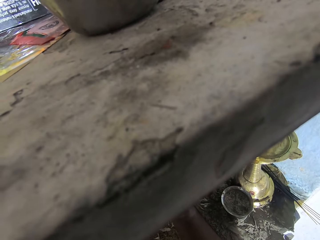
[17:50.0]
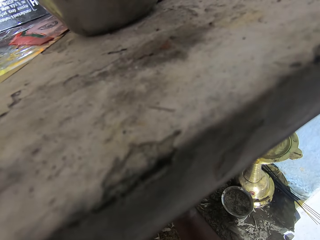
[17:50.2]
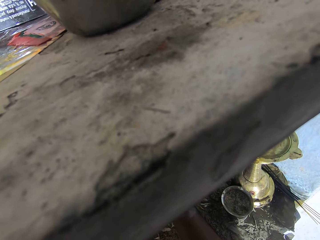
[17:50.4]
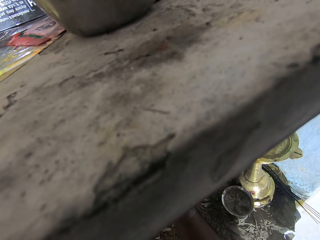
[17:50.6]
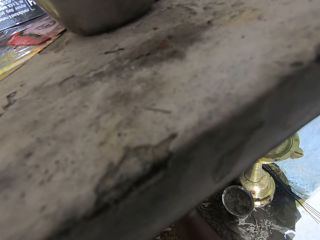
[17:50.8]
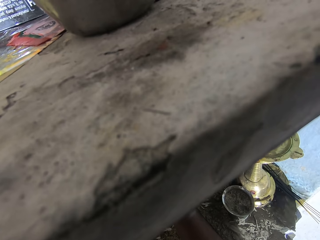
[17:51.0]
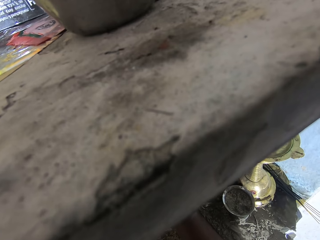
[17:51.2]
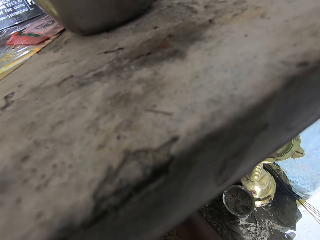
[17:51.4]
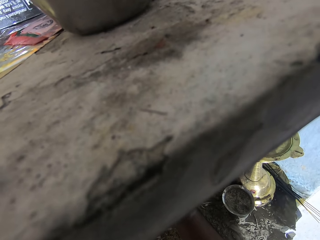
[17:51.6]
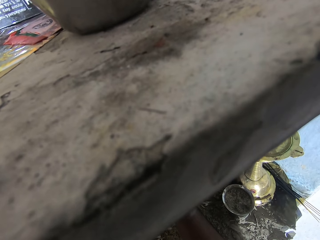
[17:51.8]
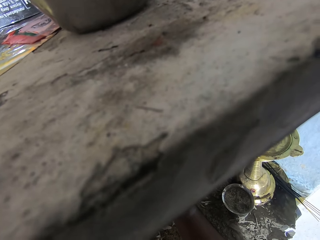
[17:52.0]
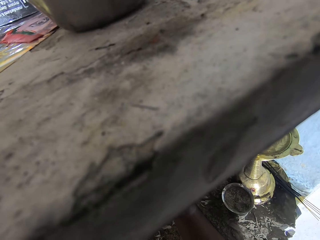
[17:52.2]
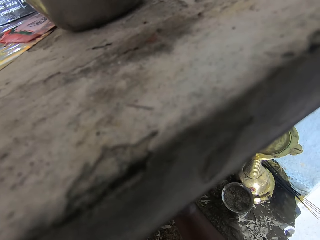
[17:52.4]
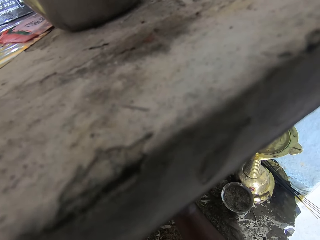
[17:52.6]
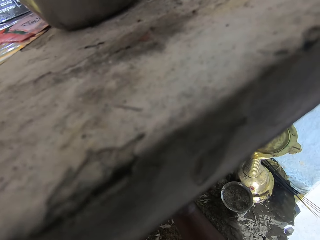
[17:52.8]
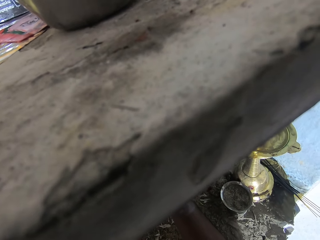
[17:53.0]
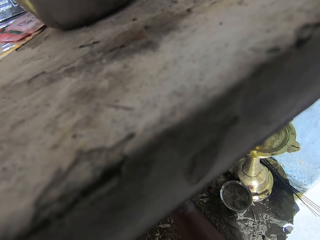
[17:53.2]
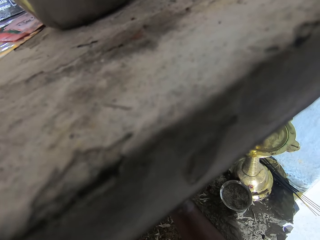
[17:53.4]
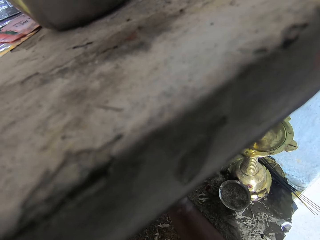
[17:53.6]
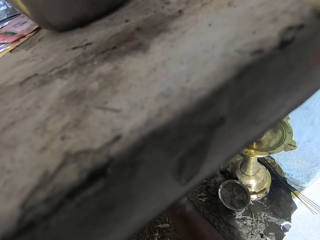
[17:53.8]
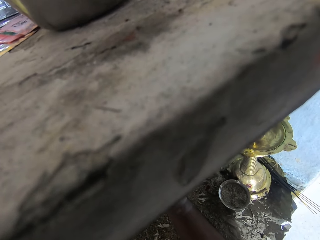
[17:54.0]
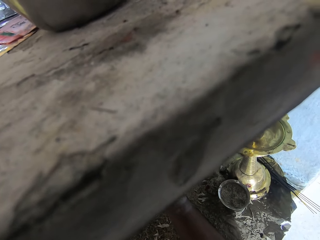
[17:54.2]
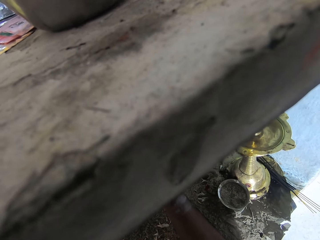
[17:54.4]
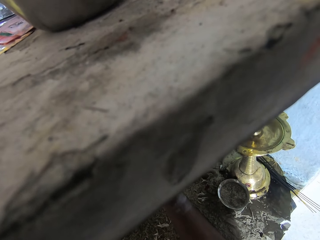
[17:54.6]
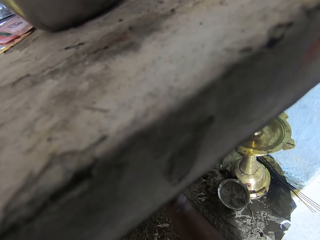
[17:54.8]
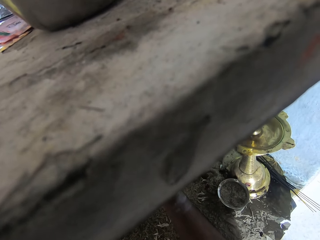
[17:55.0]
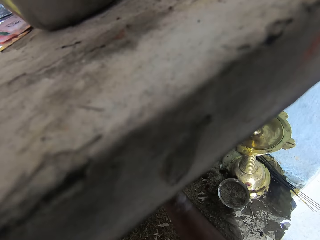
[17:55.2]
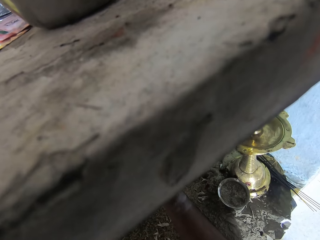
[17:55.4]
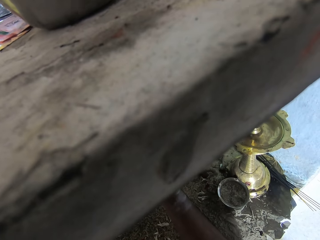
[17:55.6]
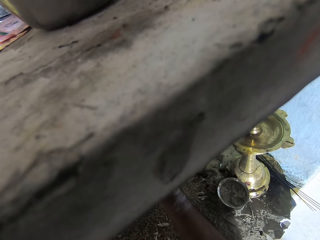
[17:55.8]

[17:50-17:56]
The camera wearer paints the wall art.

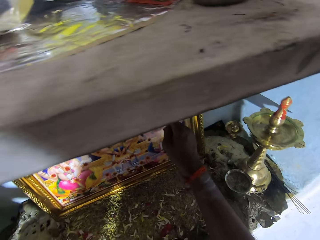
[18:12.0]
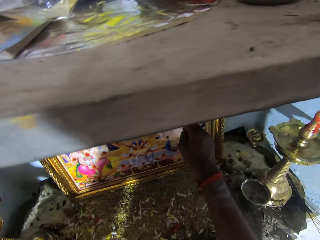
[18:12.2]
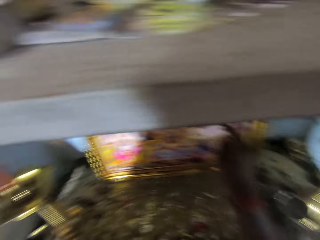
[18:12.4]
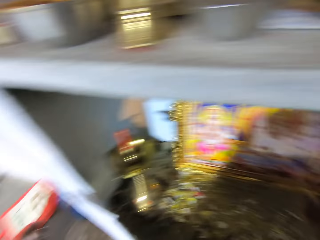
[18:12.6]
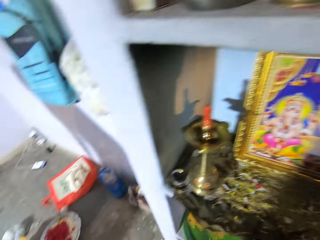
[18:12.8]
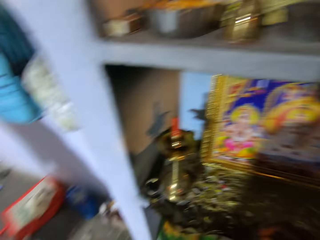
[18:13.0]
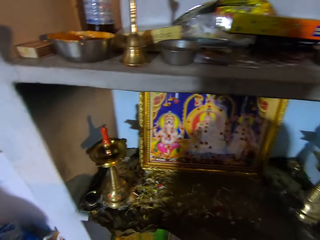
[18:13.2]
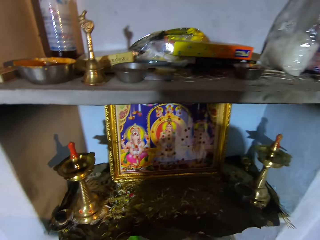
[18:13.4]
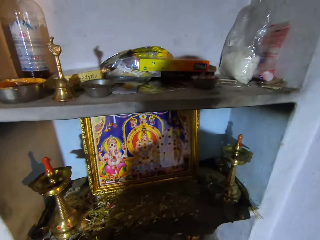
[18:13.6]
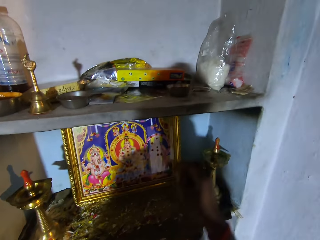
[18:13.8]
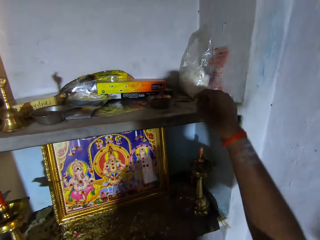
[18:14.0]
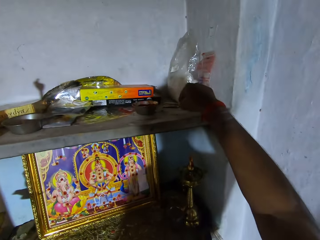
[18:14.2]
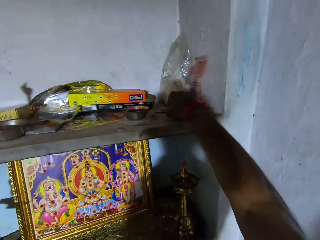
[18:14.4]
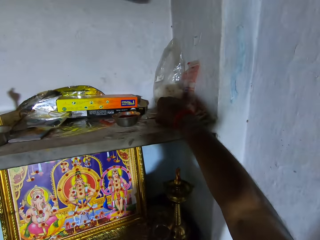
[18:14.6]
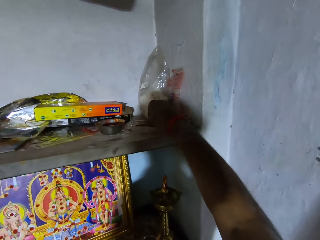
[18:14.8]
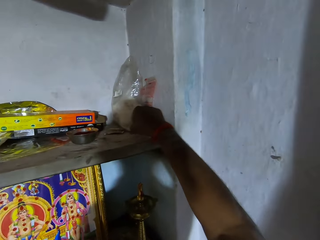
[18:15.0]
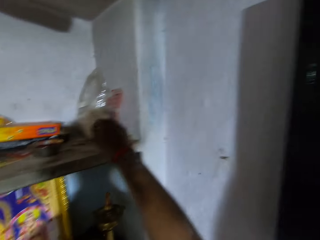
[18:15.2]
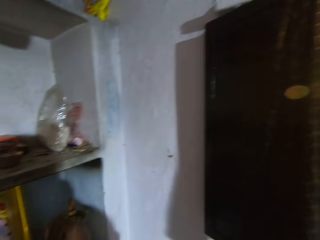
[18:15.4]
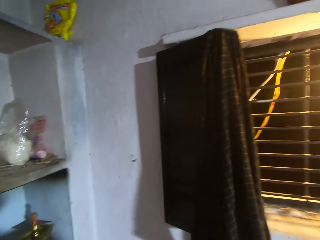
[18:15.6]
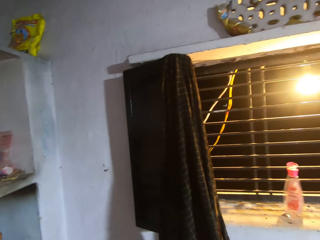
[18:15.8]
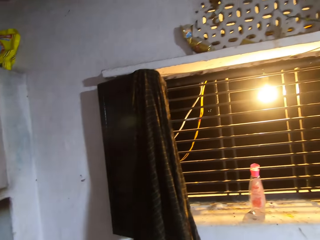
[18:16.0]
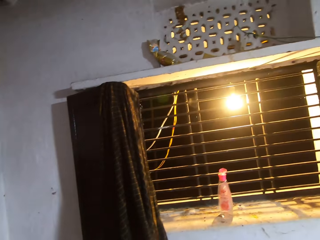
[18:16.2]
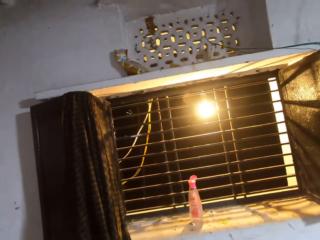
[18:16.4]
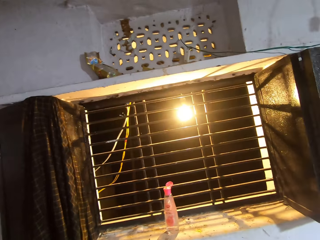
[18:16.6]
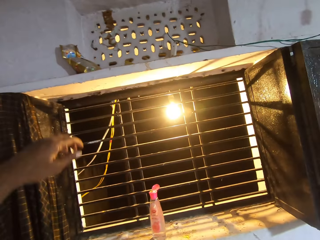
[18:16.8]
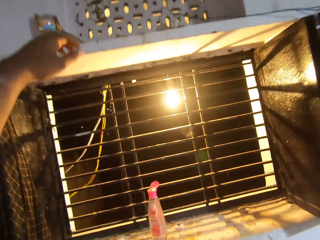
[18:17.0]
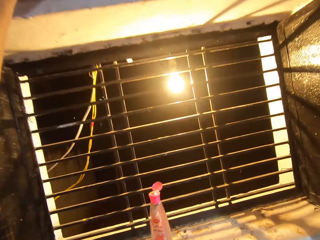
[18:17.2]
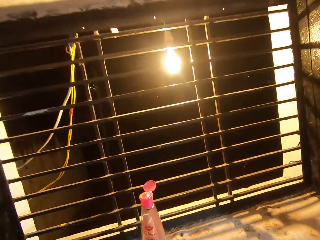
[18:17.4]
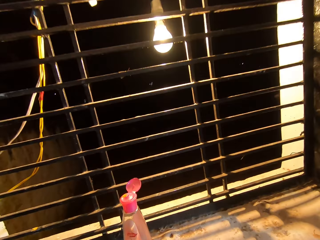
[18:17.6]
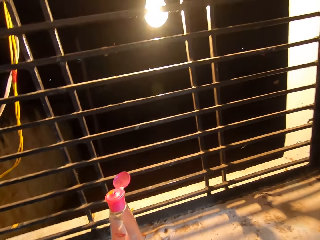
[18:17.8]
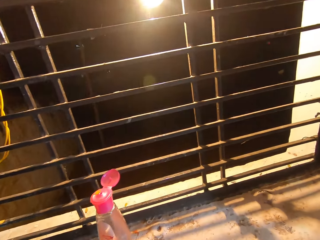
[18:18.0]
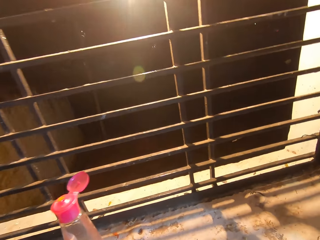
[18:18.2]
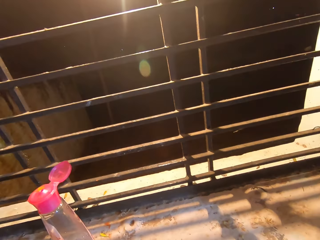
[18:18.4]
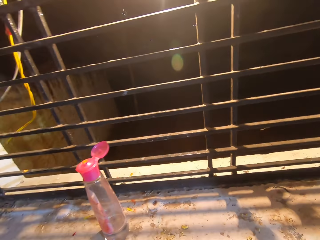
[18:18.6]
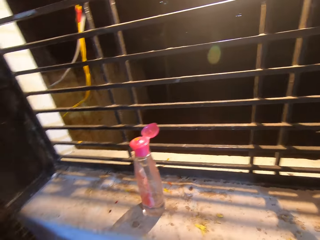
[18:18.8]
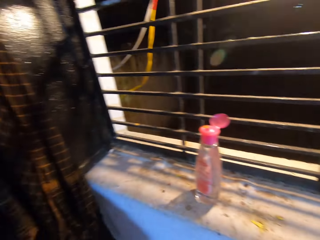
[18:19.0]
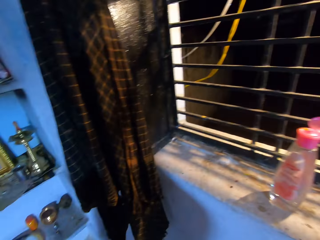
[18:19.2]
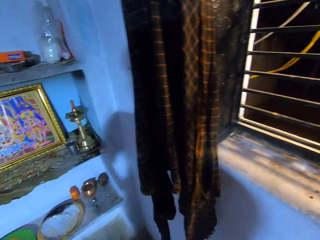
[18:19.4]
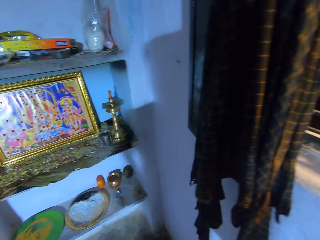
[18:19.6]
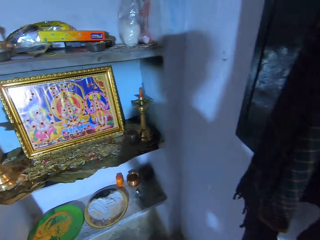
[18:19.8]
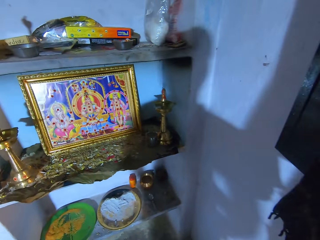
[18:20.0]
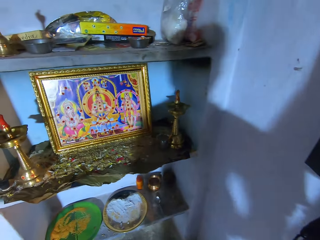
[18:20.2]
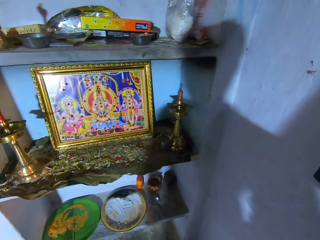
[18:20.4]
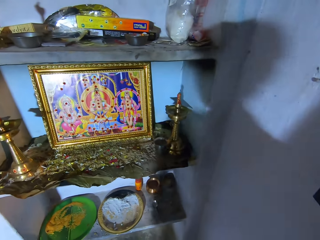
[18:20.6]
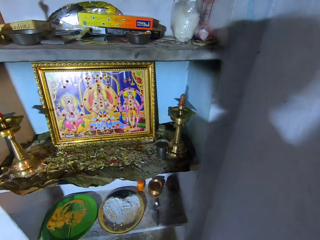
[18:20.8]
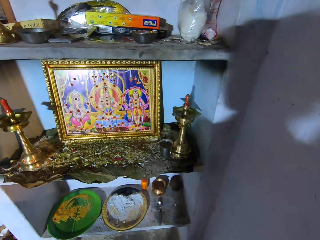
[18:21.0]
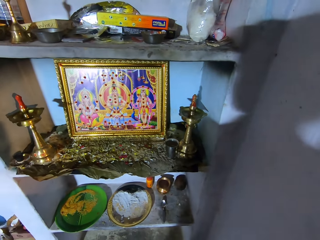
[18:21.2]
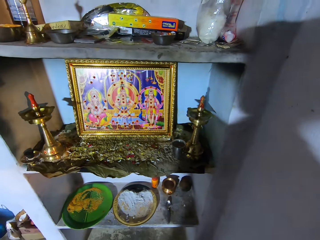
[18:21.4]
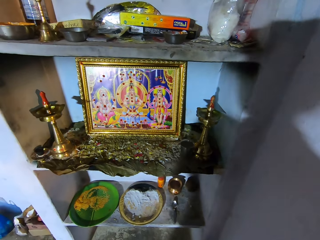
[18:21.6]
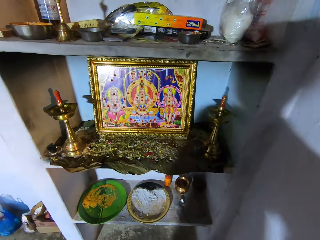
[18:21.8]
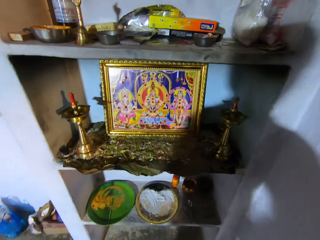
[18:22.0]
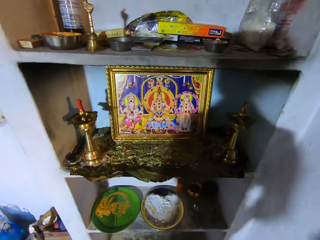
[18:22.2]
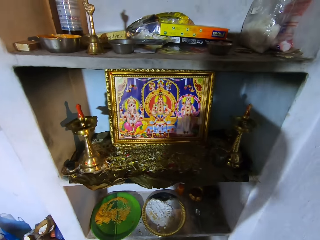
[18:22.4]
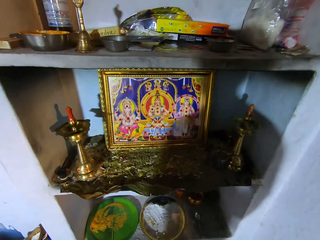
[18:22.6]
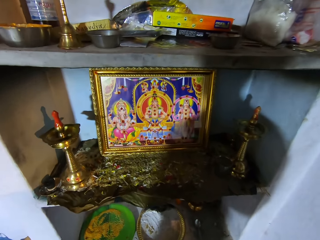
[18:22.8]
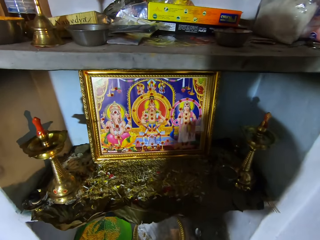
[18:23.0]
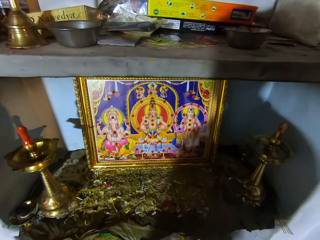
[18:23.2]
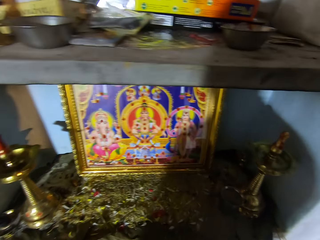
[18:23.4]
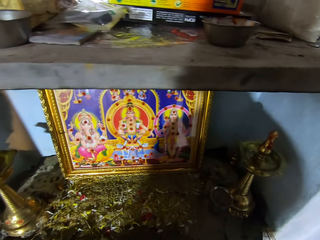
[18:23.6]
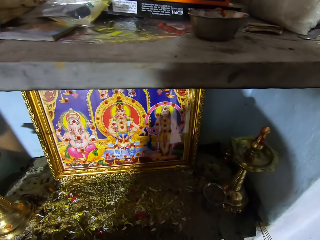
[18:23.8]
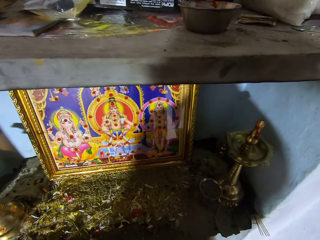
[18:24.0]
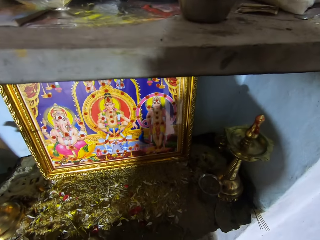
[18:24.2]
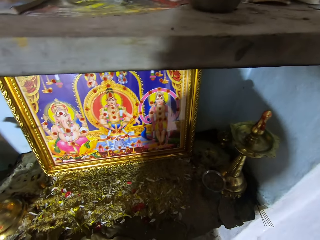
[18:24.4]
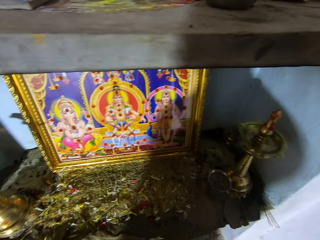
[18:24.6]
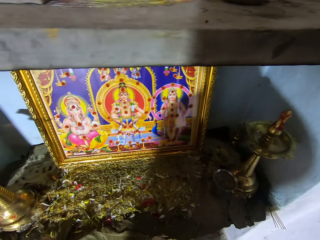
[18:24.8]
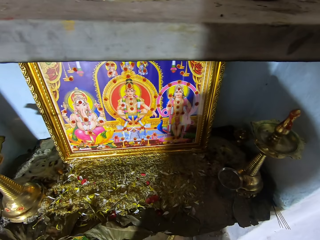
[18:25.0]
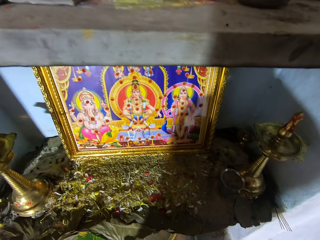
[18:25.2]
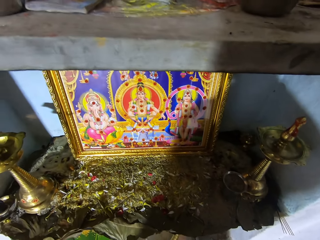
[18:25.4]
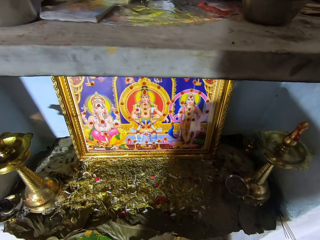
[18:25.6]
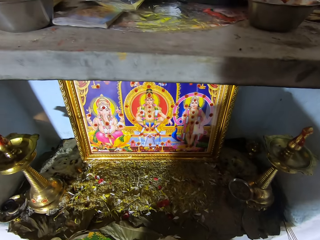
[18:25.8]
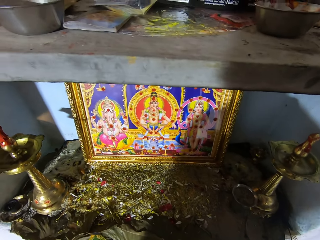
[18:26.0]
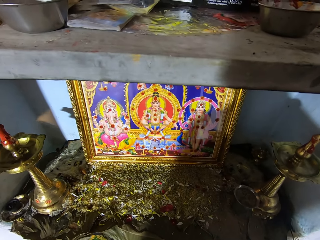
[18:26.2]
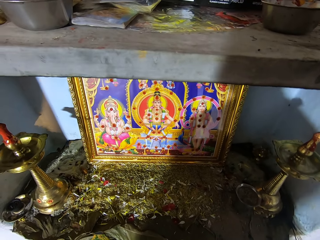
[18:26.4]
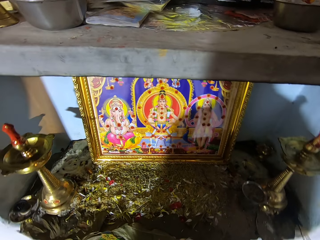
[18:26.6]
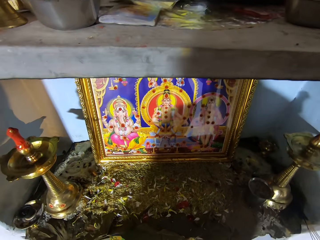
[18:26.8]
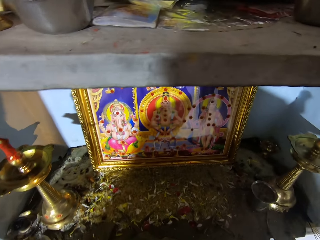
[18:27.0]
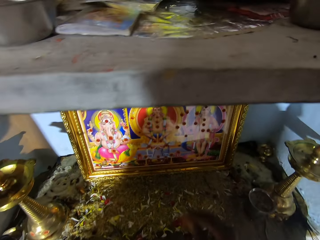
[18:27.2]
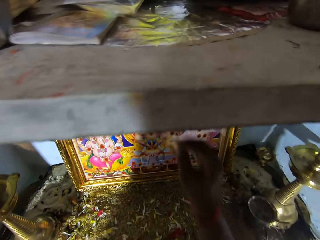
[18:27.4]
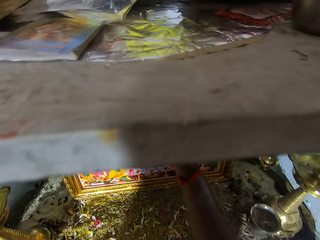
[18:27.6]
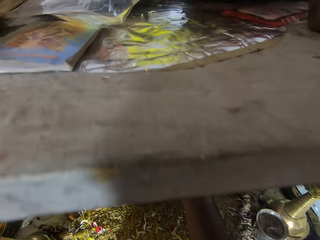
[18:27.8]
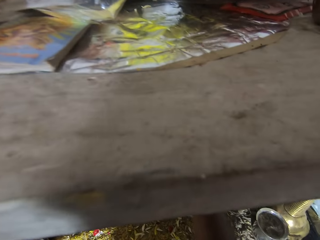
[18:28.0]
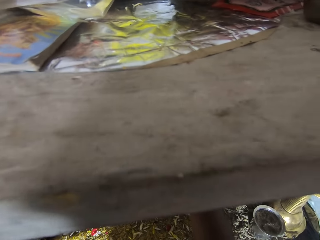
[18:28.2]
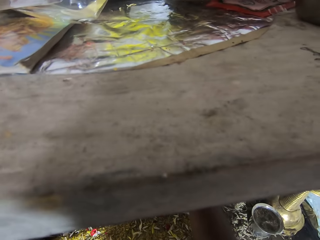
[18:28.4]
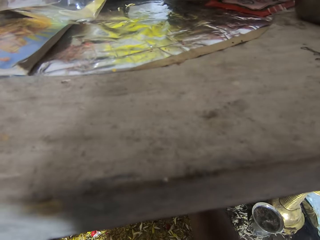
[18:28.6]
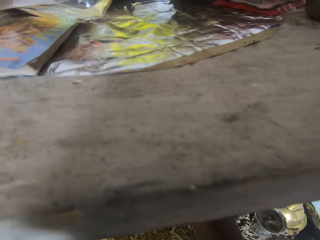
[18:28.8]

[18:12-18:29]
The camera wearer looks at the painting. They put the stick on the shelf. They look around the house. They pick something on the window. They look around. They pray at the temple. They draw in a frame. They hold the goddess portrait.
